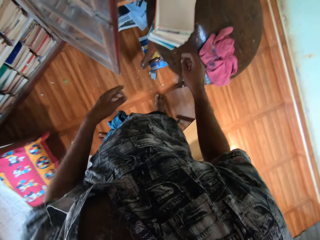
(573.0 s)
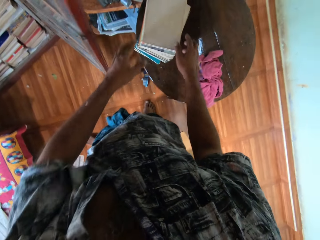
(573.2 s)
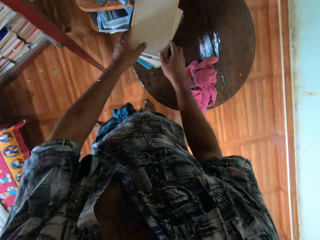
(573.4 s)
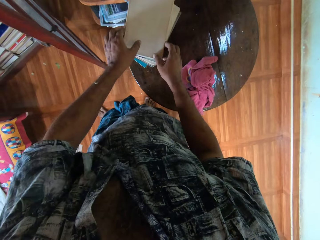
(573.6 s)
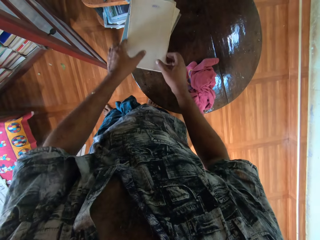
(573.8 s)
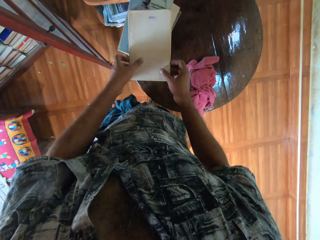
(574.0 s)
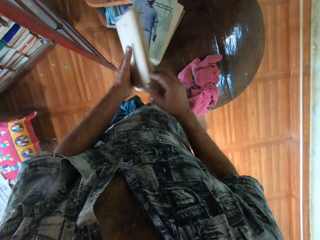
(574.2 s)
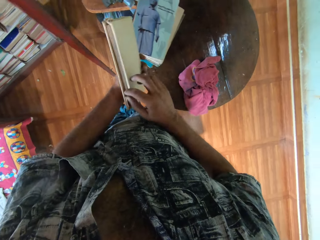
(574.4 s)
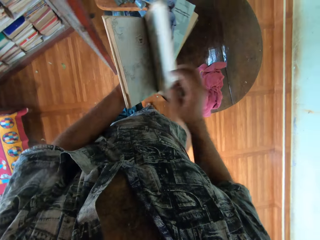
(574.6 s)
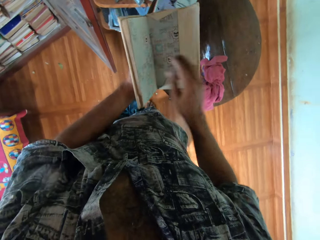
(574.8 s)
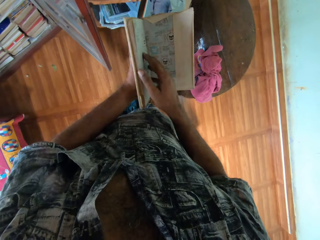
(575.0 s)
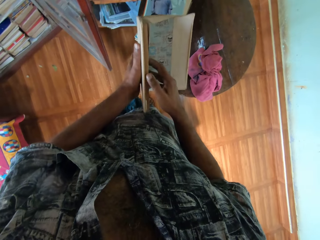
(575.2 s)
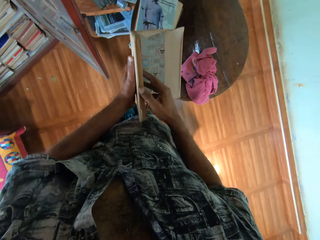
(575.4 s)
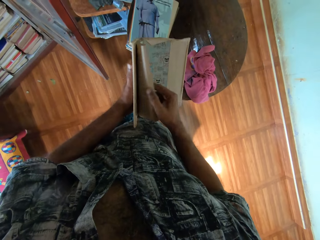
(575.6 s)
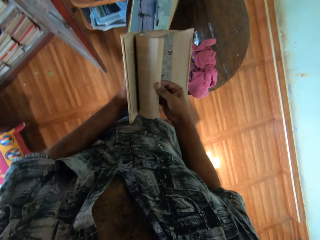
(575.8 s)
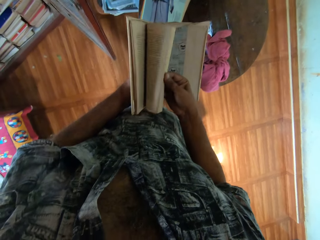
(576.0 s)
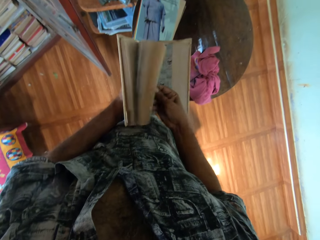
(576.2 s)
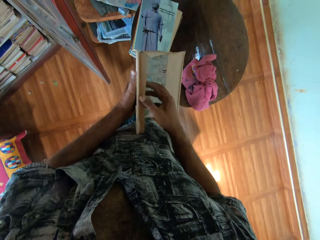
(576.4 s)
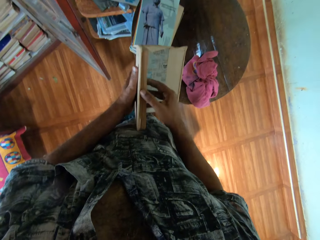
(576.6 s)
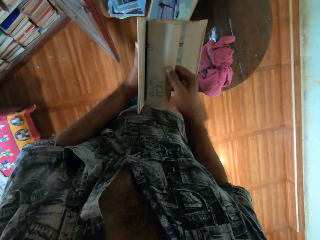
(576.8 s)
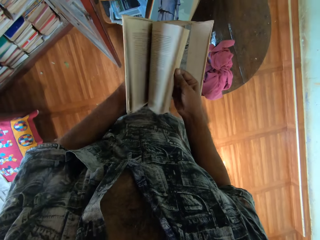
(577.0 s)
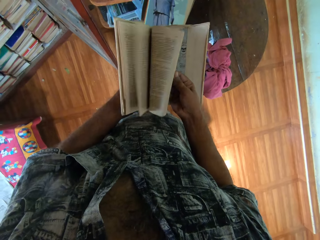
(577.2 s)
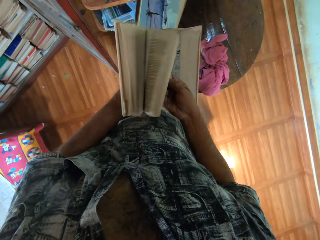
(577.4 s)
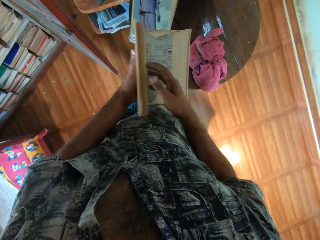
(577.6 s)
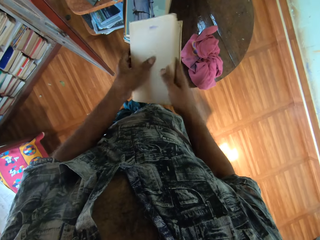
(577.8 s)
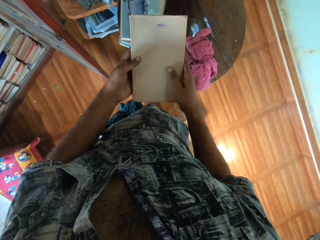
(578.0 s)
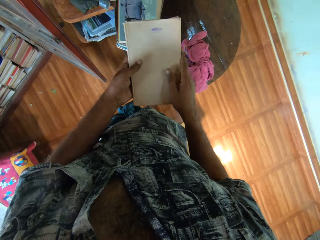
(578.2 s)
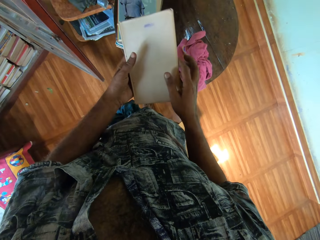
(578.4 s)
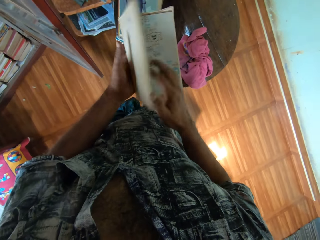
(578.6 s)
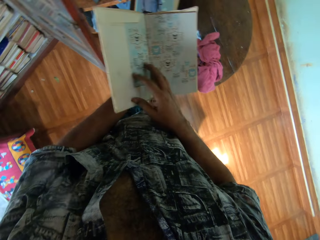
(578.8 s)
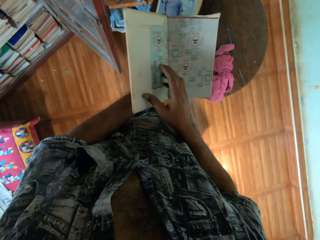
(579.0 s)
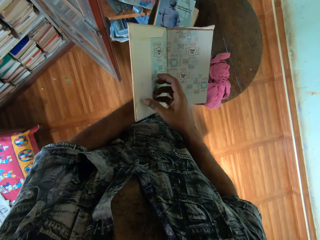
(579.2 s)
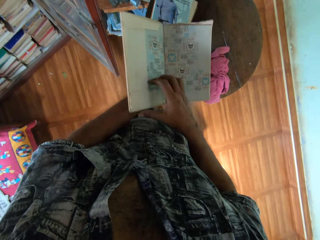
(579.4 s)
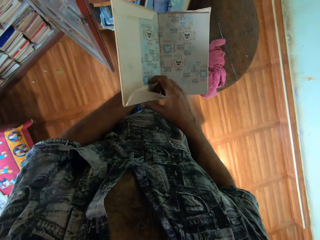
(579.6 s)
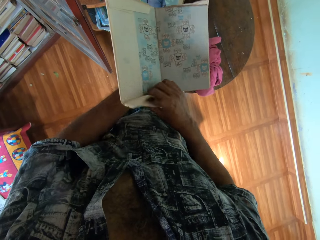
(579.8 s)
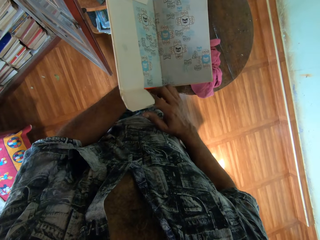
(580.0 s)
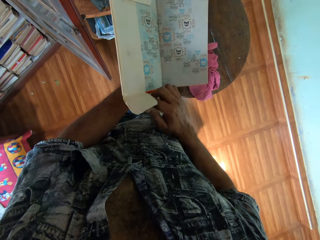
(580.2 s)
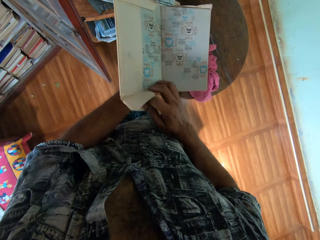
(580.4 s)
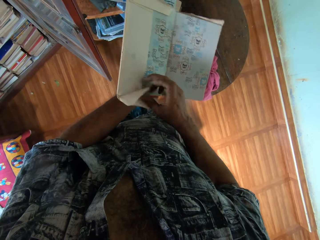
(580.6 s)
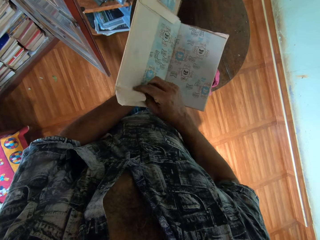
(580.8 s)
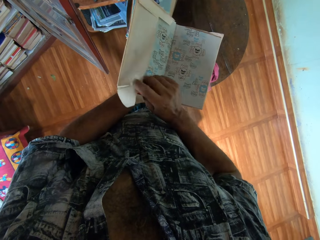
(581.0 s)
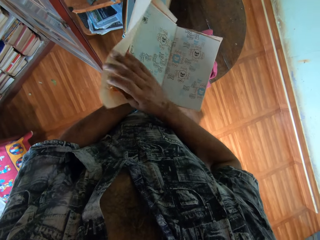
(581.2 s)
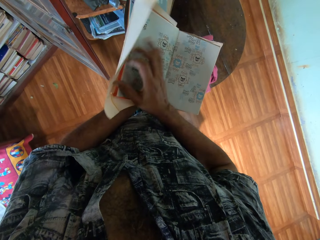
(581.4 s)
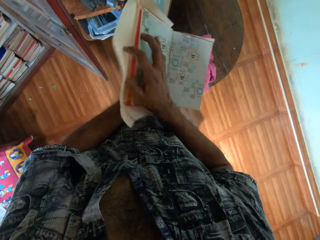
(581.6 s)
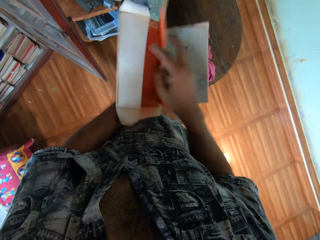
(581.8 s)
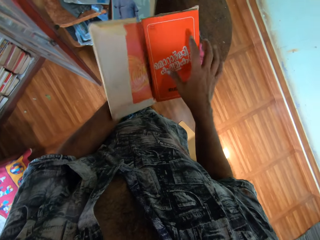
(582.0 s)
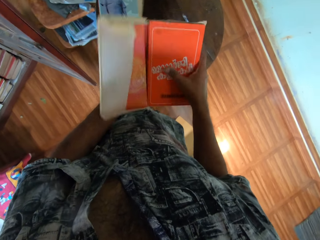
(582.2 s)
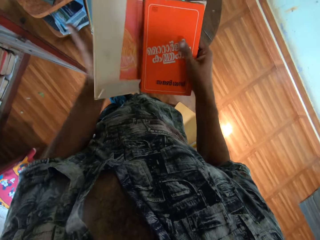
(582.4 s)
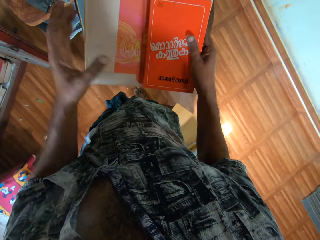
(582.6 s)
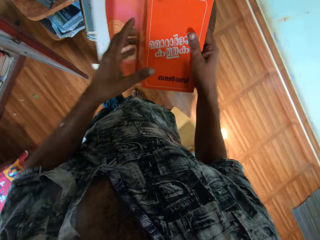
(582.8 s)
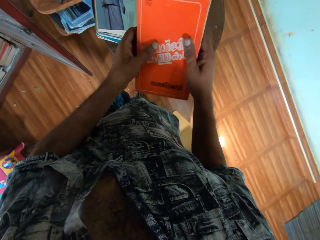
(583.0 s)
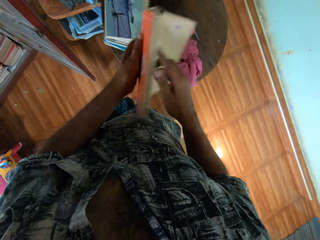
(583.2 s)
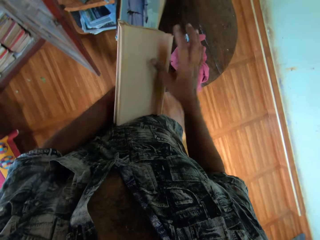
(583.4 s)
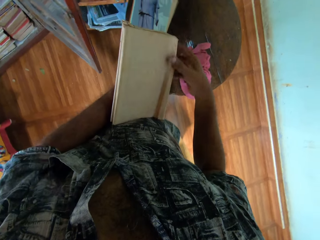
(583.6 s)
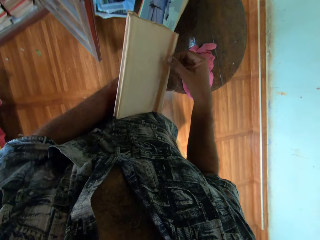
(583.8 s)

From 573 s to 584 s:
The camera wearer takes a book. They peruse the book. They remove the book's cover.

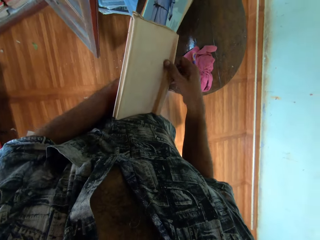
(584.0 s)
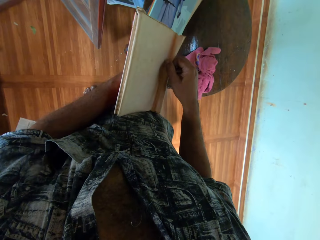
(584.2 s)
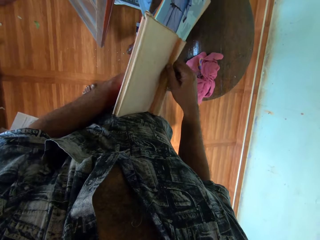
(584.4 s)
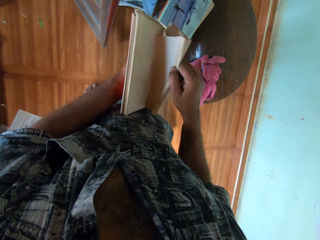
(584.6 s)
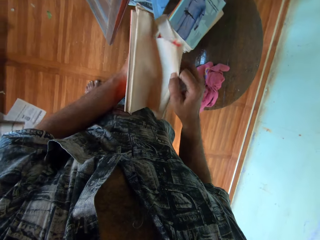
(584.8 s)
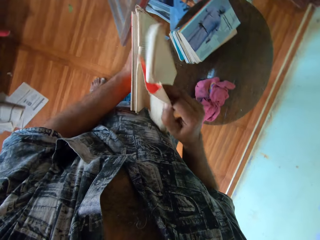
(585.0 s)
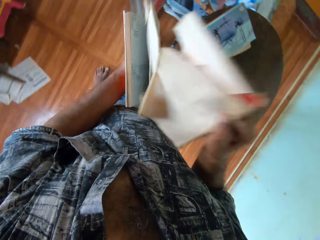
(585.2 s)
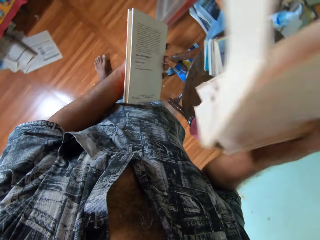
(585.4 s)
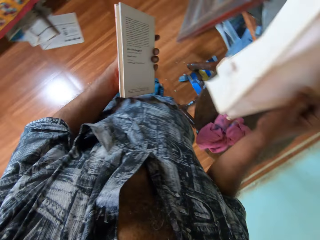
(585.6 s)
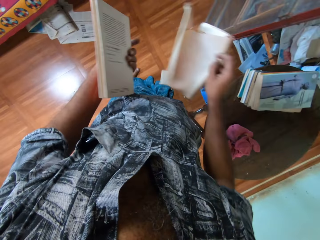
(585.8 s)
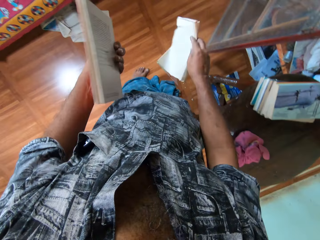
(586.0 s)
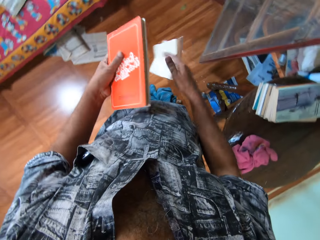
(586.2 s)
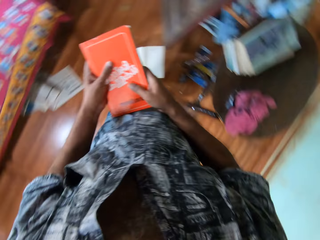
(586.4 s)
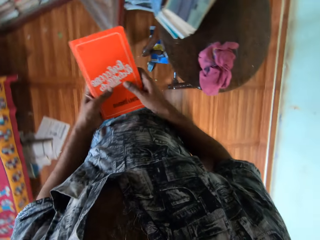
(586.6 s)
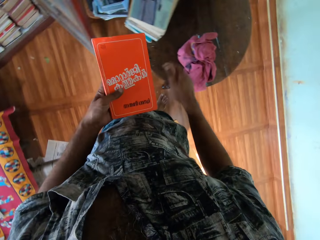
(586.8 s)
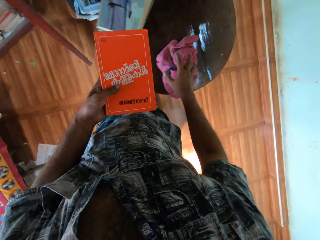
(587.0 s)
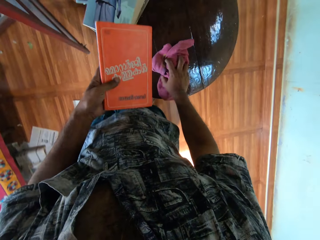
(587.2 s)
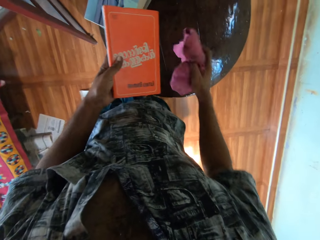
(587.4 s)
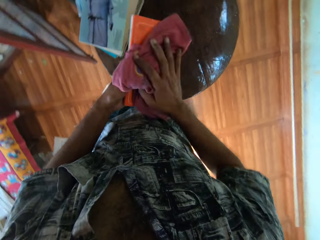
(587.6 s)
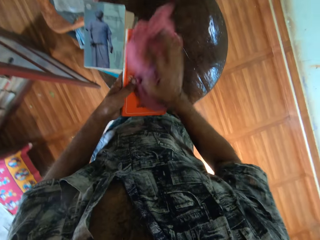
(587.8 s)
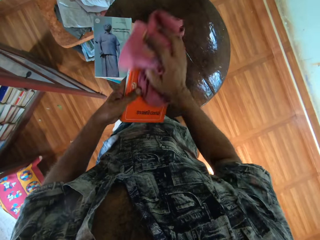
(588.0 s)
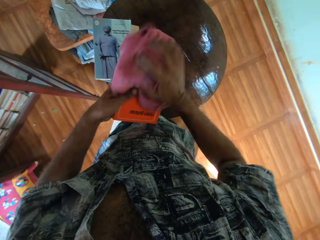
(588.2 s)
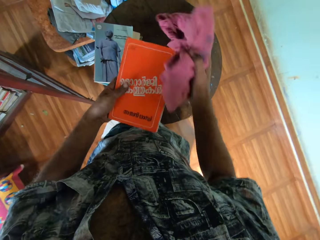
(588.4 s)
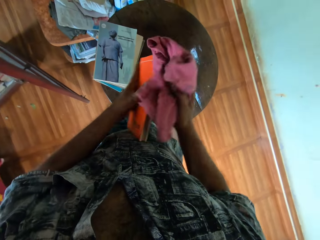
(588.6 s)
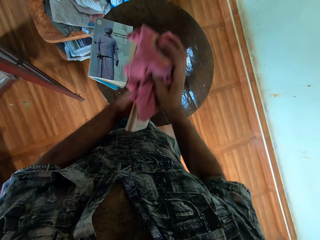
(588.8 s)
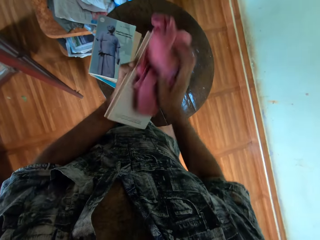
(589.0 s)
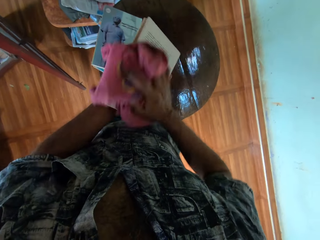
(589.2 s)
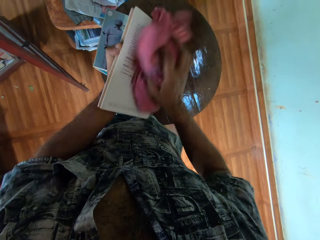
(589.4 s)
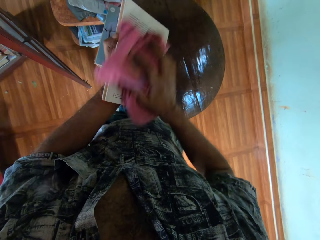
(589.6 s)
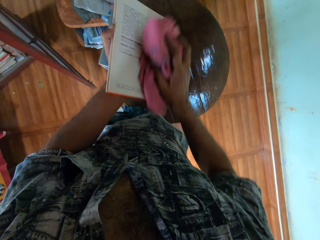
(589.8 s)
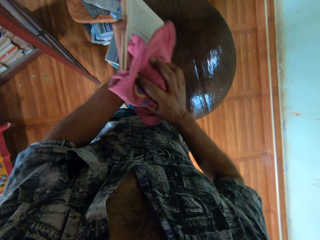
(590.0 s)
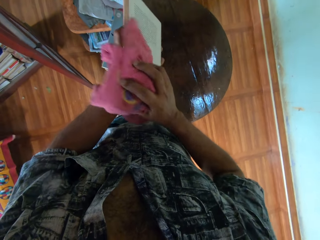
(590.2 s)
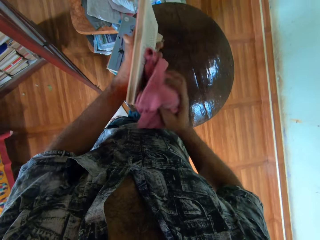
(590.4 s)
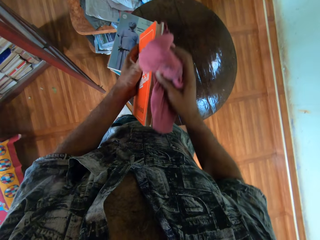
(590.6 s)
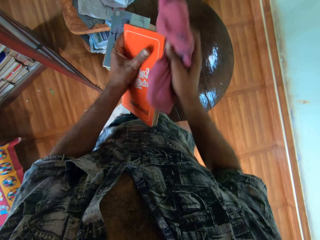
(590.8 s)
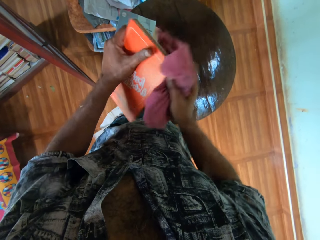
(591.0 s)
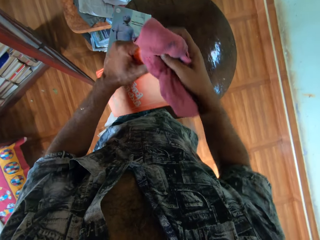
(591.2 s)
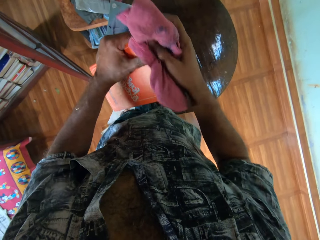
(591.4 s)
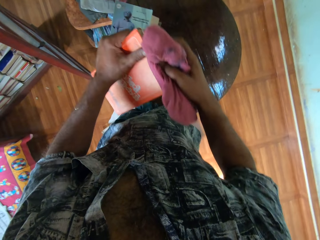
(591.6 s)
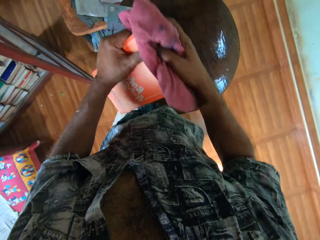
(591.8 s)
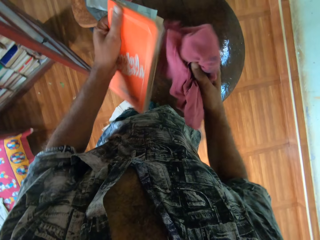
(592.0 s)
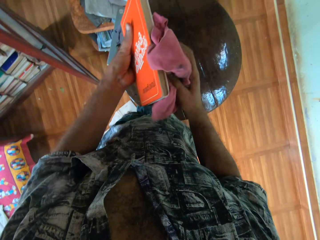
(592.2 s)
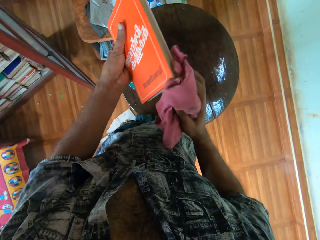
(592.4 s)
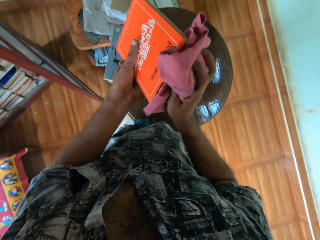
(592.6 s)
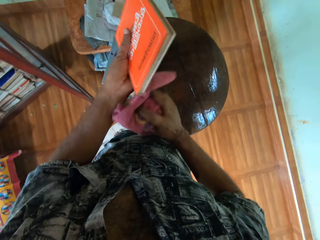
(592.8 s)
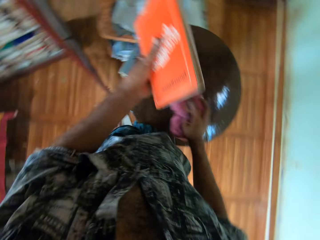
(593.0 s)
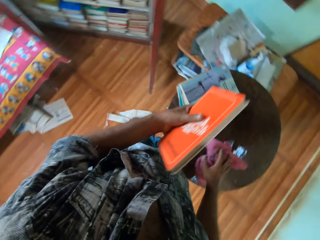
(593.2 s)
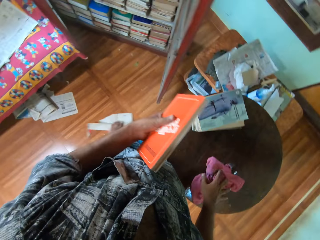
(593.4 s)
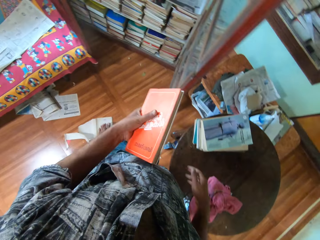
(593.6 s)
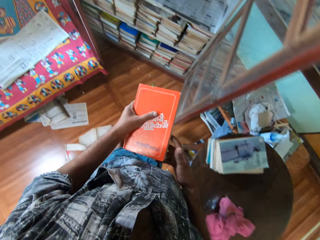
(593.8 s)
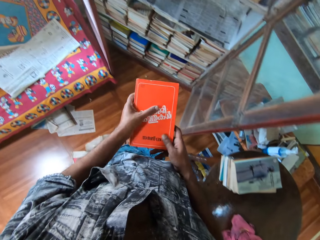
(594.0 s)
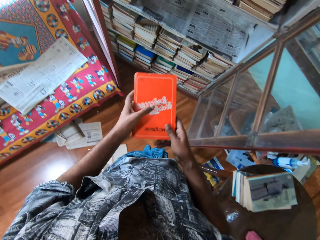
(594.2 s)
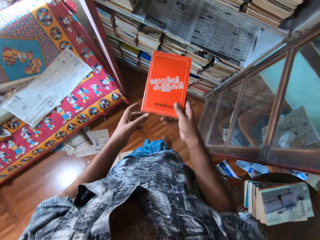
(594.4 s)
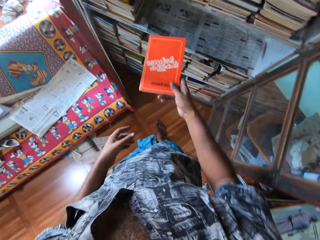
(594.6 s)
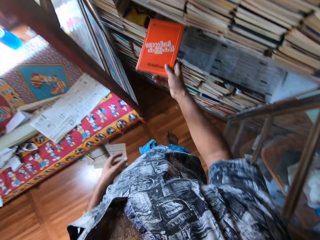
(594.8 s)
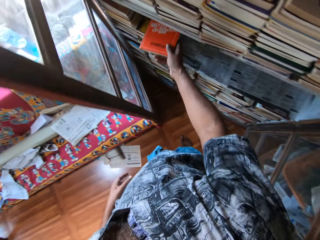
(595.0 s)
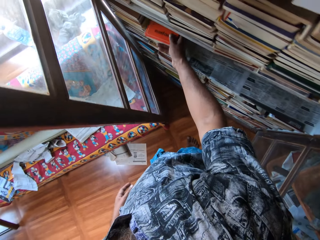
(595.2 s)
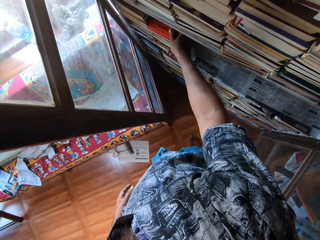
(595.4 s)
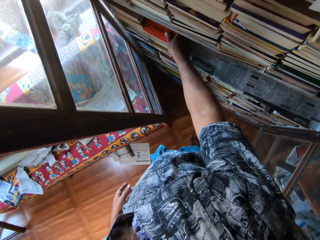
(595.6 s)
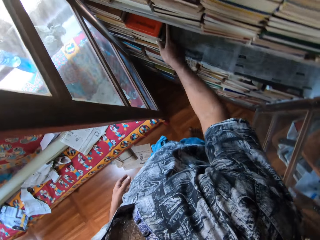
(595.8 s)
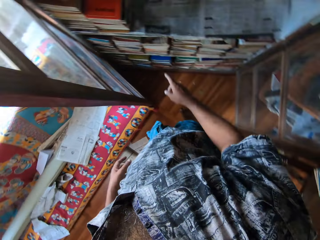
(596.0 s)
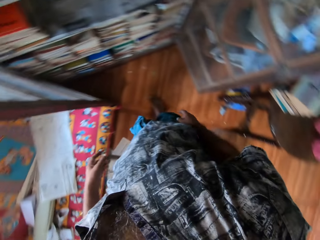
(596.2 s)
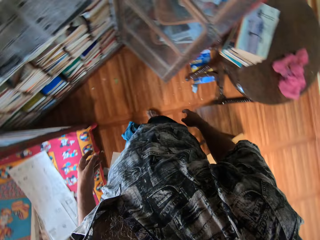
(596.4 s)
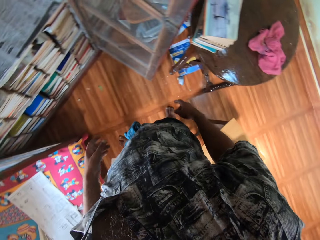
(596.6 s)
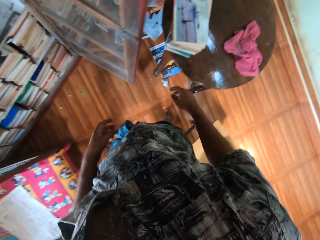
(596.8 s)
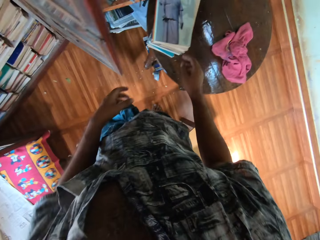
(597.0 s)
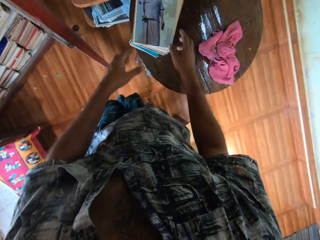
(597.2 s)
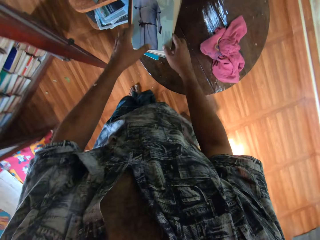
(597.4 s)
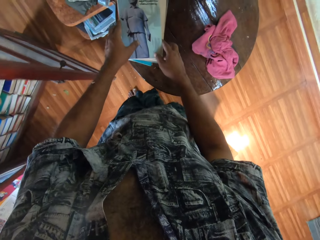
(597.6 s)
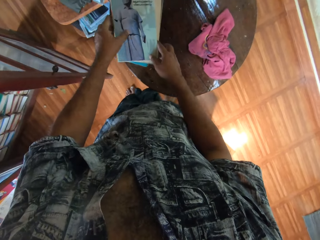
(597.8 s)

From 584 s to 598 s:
The camera wearer drops the cover on the floor. They carry the towel. They wipe the book with a cloth. They put the towel on a table. They place the book on a shelf.
